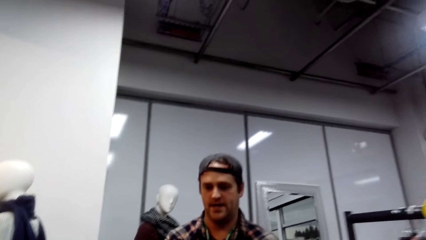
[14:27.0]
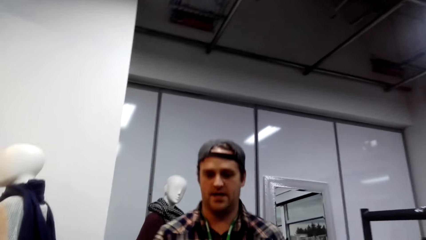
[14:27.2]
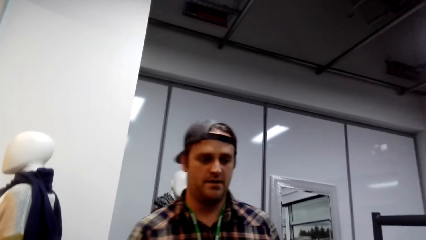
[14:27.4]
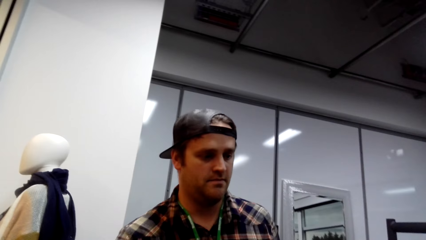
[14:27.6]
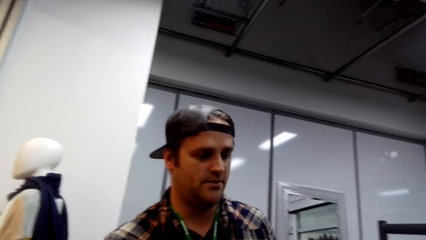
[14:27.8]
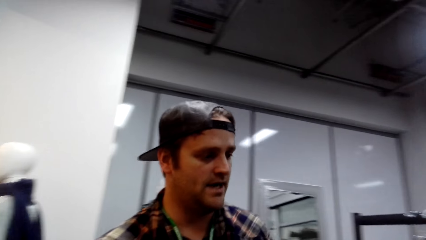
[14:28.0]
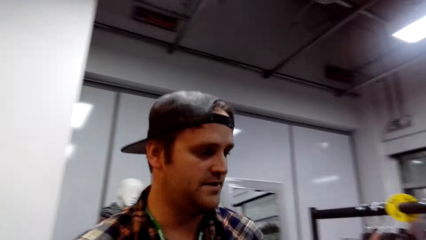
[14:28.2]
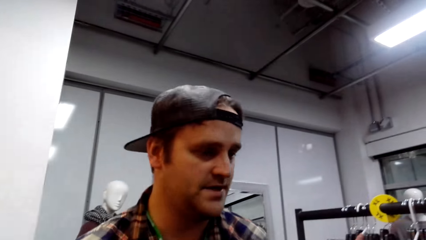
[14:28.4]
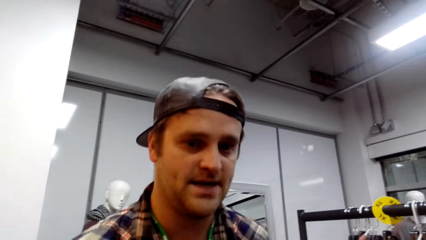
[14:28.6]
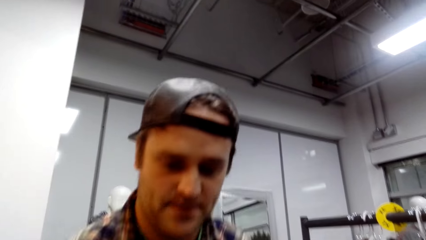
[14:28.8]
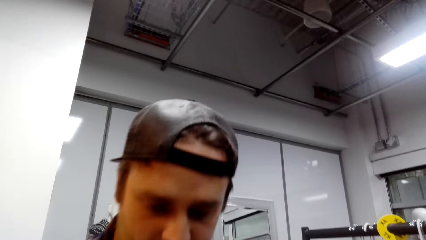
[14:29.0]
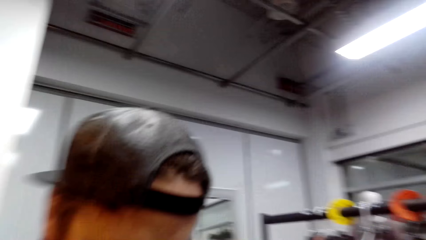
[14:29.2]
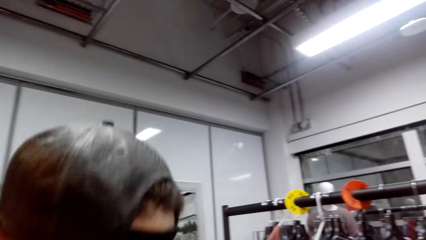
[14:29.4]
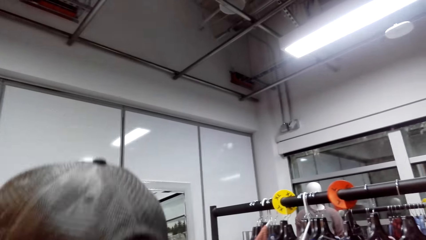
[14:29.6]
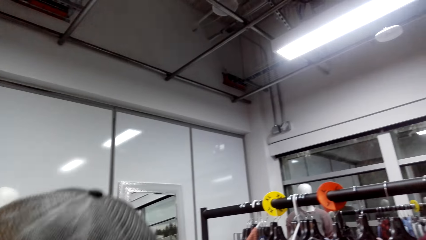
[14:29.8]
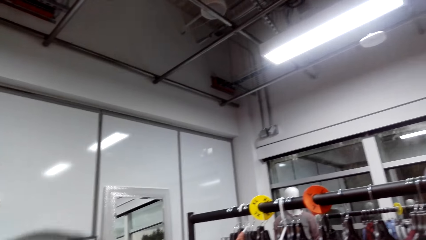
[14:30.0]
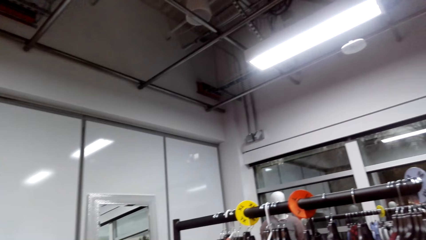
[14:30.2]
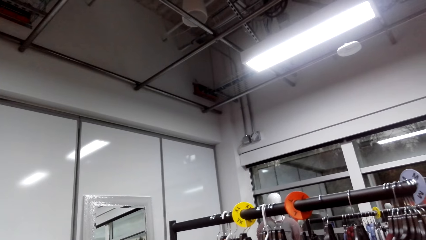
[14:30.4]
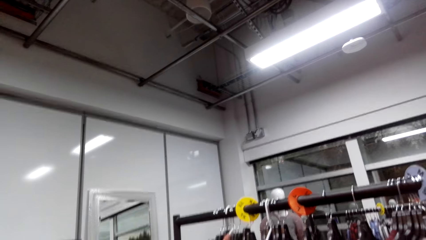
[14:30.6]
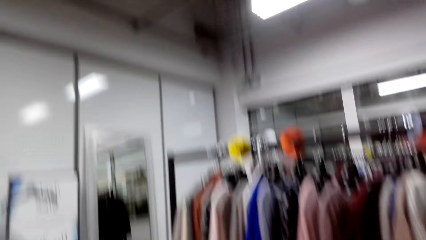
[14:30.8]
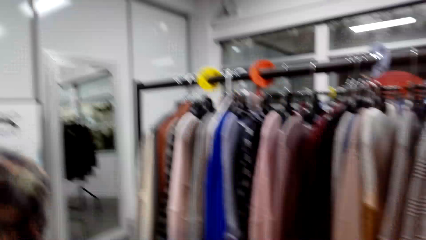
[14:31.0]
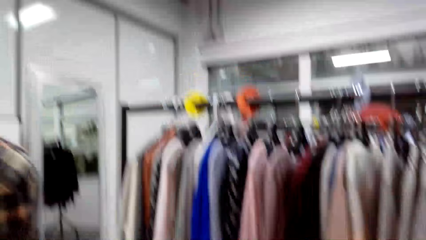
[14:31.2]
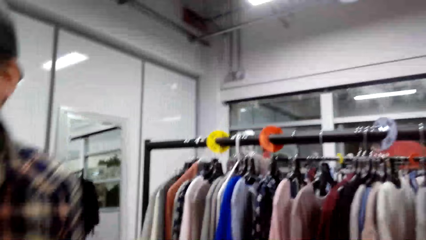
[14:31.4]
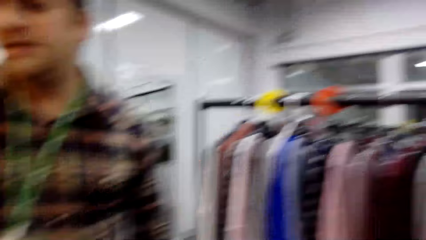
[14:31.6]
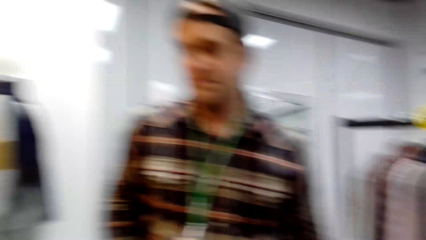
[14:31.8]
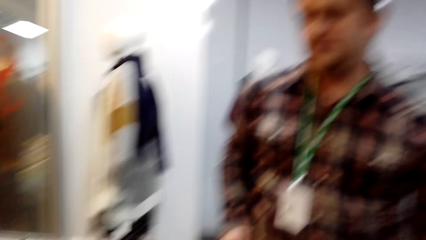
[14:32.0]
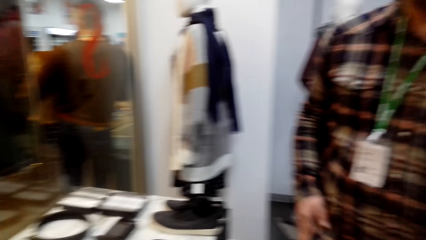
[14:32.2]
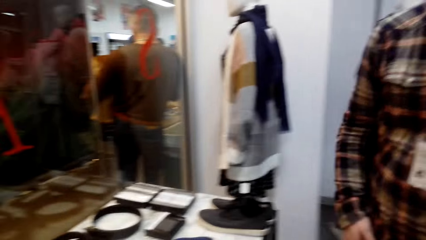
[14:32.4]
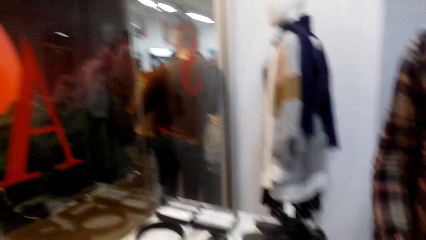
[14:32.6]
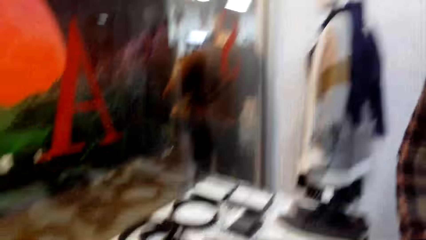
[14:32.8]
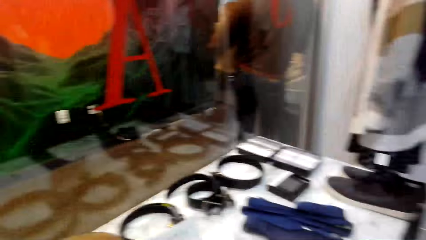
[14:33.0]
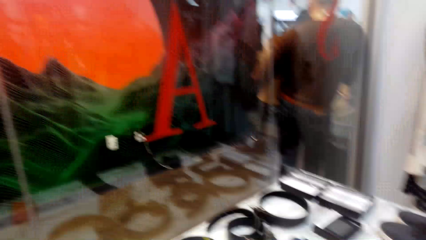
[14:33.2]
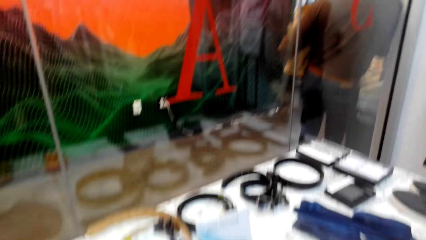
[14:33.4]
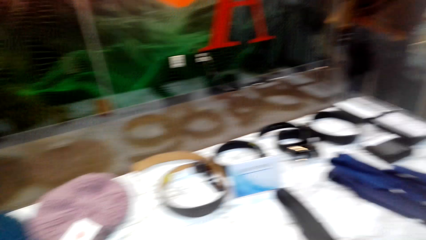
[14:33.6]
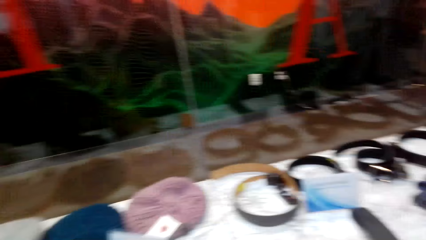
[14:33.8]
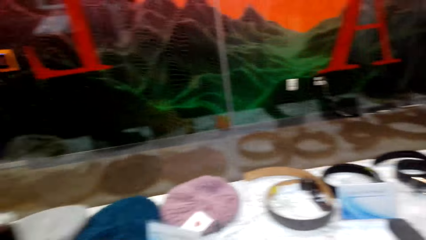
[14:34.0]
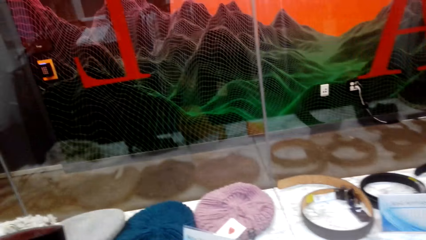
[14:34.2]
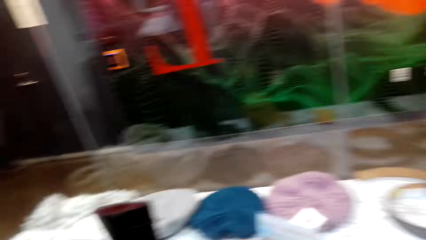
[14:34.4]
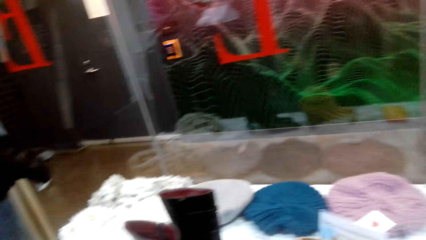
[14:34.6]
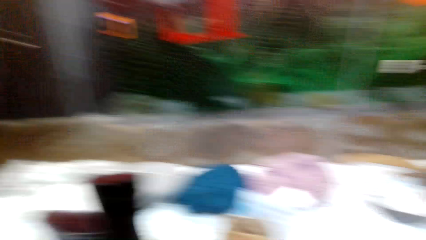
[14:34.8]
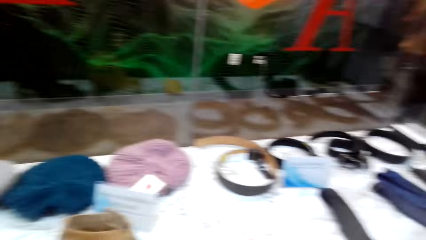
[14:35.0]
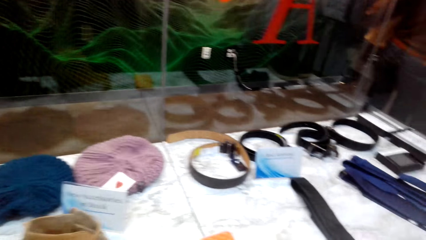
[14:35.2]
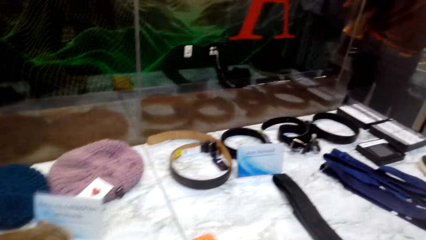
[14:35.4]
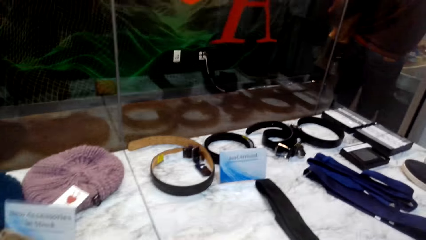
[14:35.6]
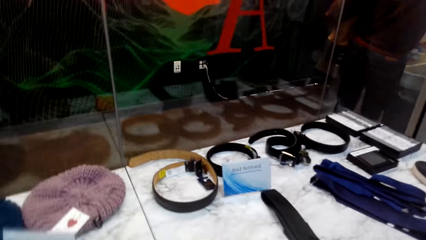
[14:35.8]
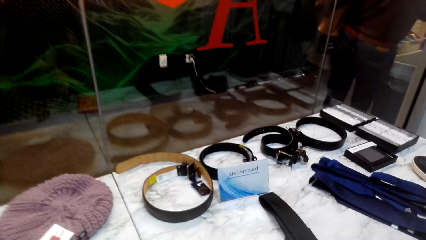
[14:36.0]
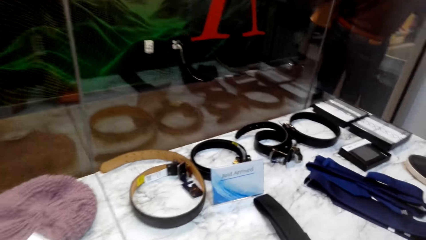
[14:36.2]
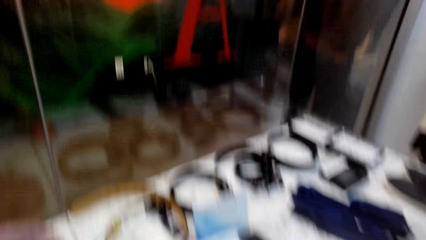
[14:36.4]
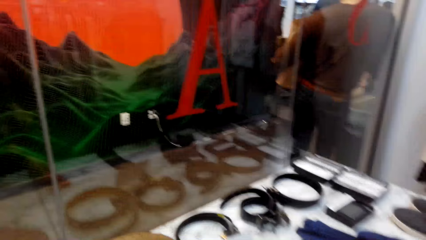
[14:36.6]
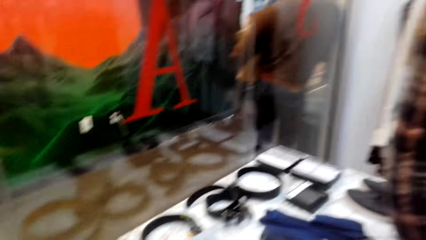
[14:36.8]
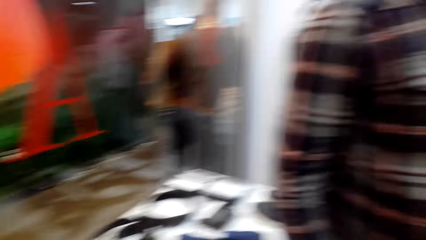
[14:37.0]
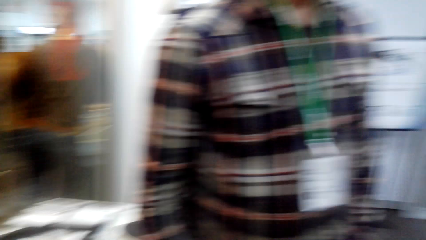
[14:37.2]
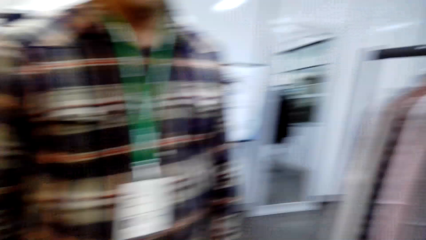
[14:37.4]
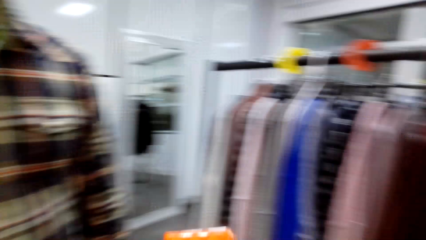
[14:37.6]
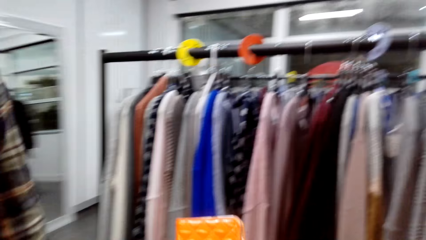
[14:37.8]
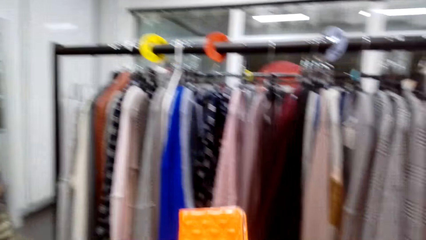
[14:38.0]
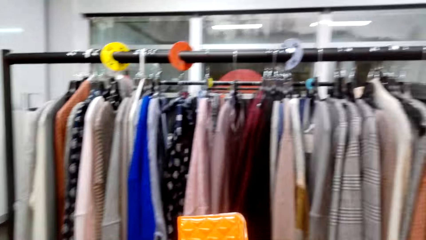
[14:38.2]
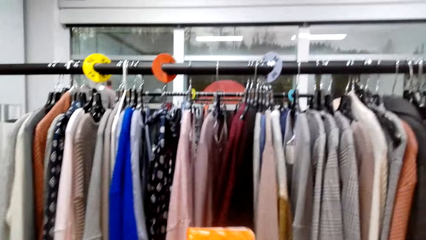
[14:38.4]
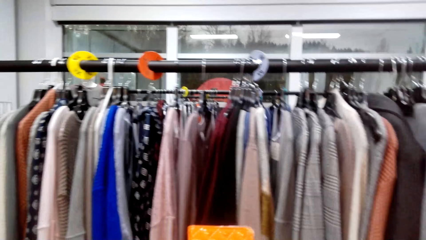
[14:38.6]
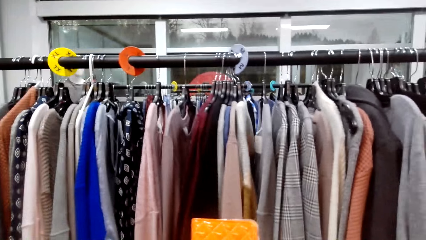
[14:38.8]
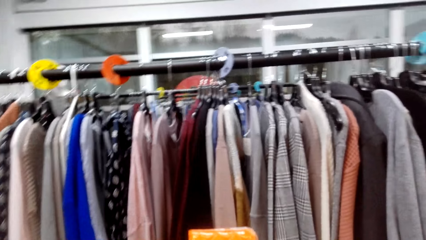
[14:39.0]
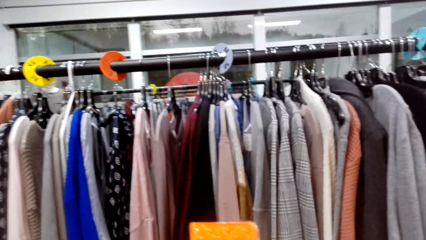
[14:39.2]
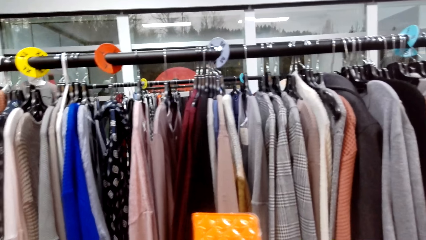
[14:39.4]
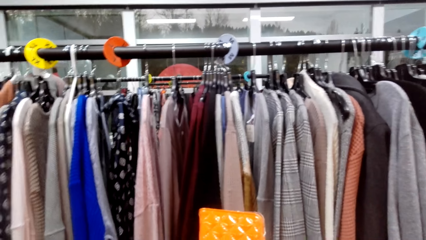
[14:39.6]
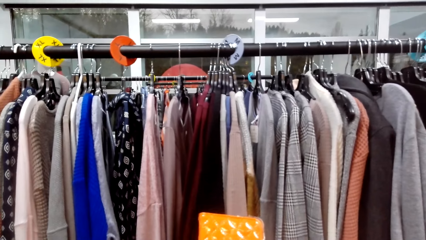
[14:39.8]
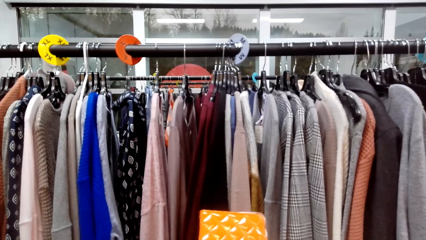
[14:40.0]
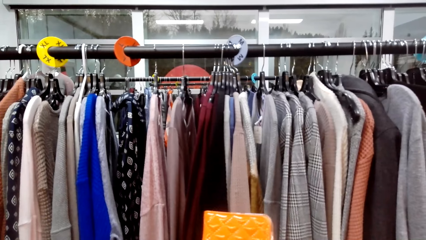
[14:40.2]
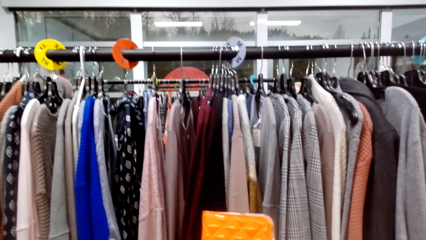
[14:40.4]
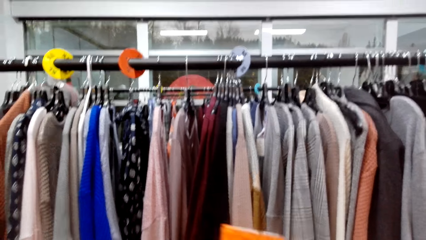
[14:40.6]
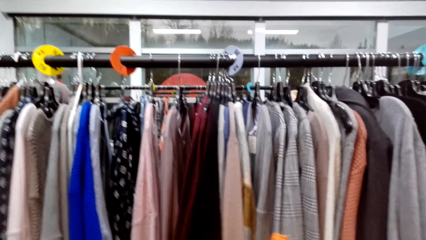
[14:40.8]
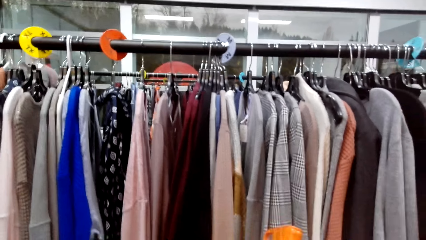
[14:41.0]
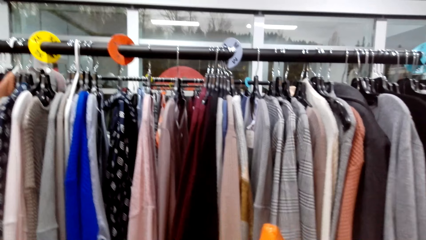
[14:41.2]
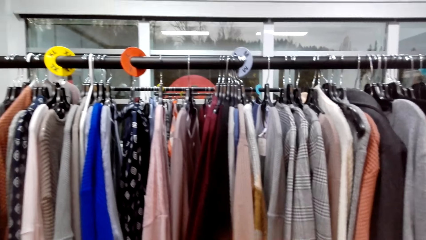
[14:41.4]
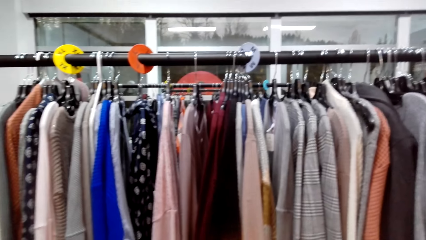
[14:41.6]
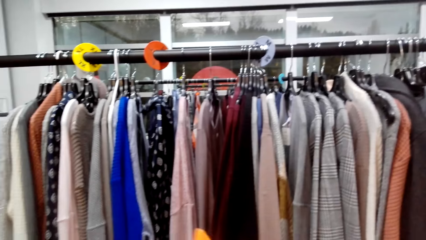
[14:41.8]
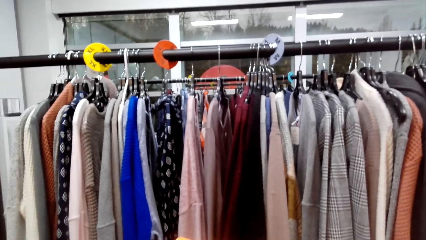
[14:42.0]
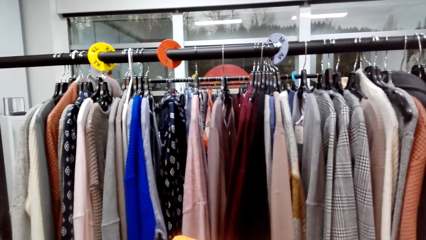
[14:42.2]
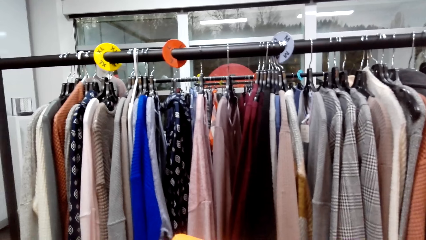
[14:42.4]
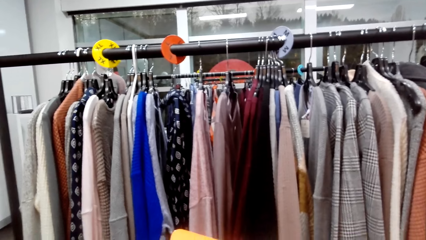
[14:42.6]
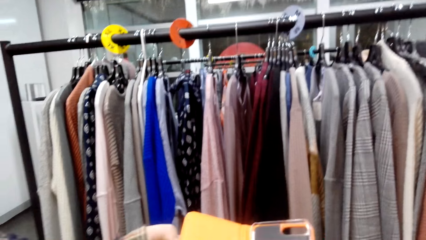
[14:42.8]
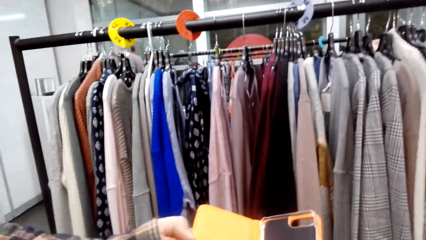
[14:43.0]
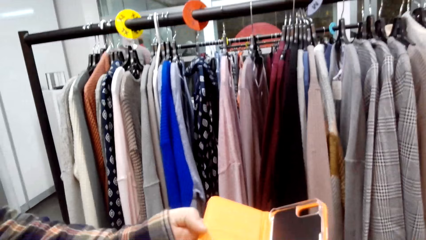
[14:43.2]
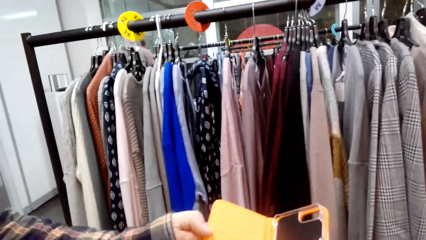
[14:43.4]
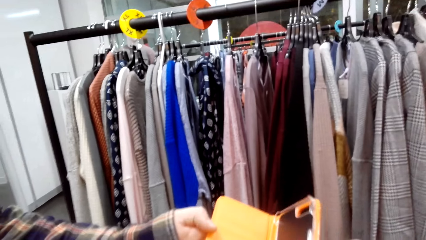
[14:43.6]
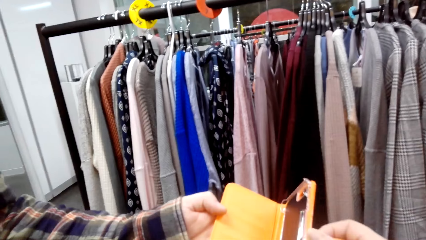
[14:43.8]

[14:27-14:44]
A man walks around and talks. The camera wearer looks around. They walk around. They examine the belt. They look at the clothes. They operate the phone. They talk.
